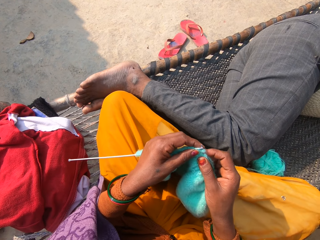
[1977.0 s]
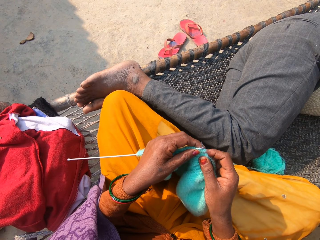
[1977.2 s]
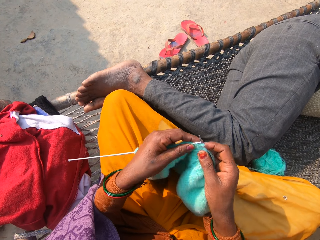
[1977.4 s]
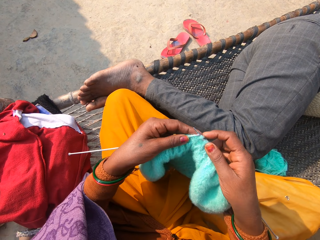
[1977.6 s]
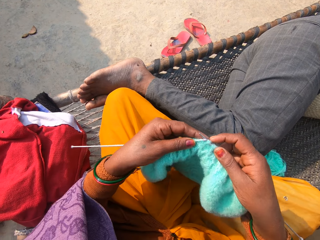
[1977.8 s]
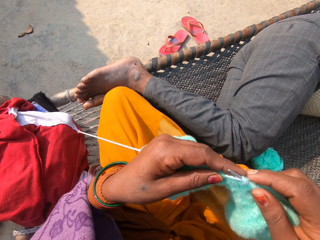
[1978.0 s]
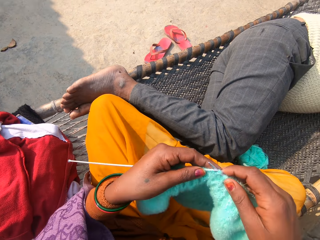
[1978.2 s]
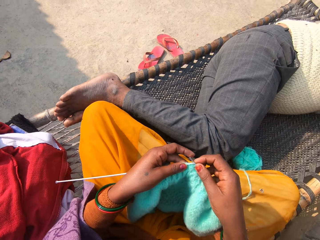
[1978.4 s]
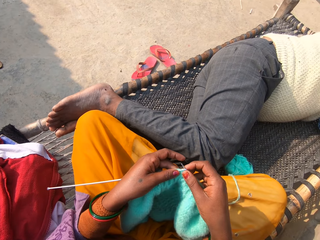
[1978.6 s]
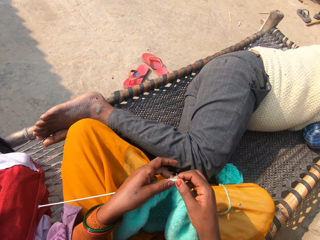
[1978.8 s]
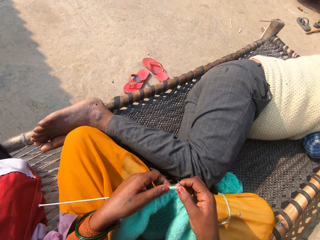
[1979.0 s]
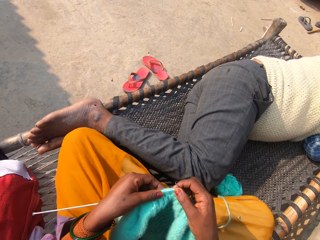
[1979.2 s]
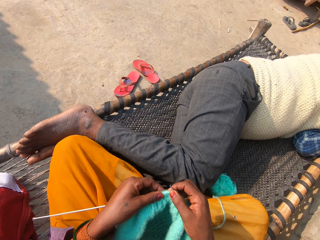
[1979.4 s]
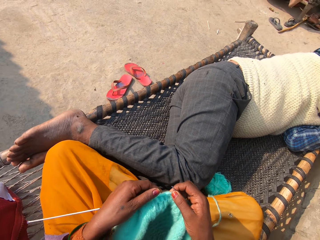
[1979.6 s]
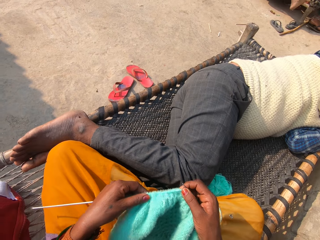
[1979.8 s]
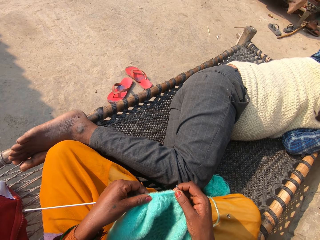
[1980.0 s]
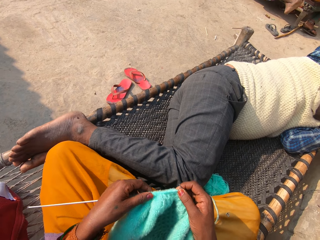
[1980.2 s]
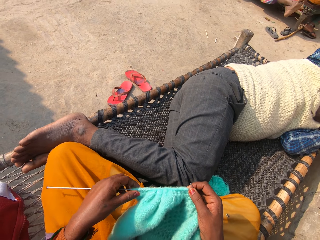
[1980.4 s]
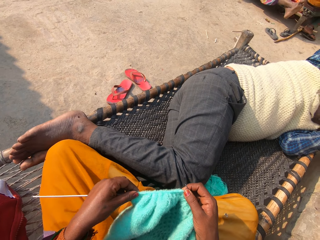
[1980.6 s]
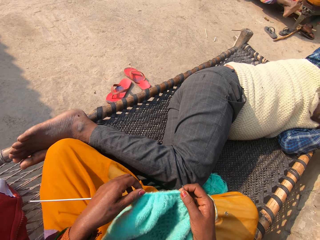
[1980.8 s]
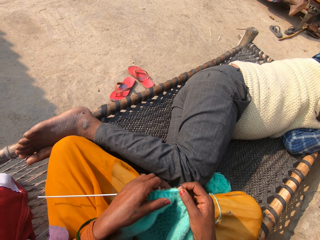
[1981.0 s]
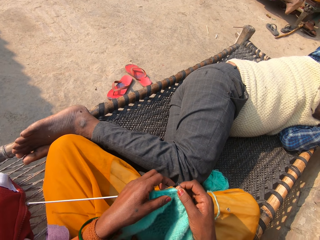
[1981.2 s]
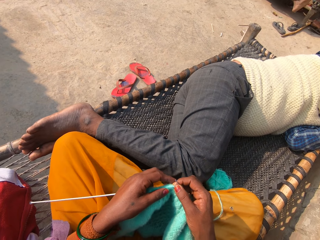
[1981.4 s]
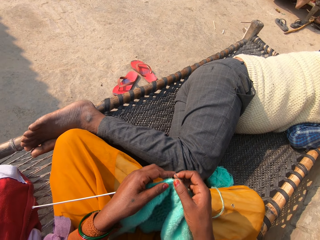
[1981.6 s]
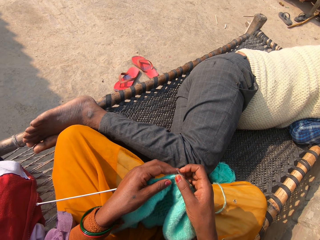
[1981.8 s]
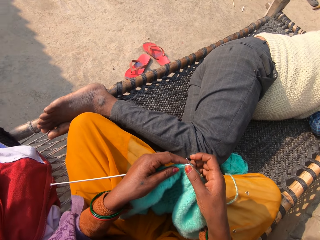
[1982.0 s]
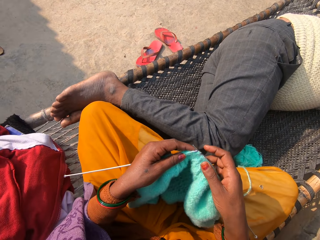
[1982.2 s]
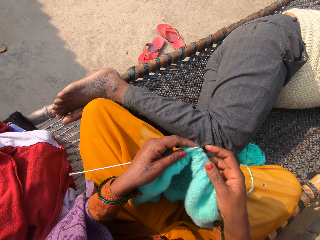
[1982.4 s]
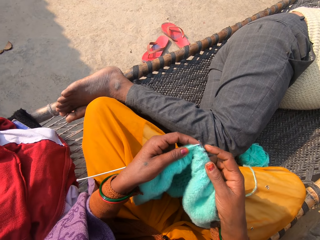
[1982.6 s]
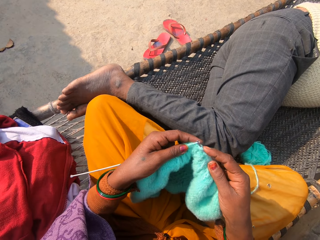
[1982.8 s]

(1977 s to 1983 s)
The camera wearer adjusts the fabric.

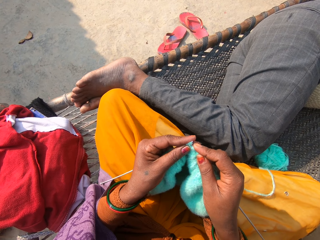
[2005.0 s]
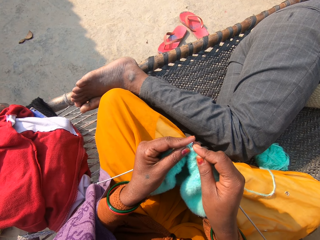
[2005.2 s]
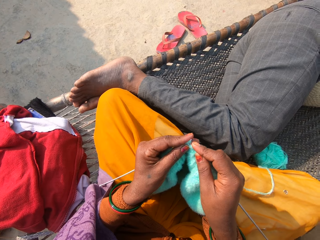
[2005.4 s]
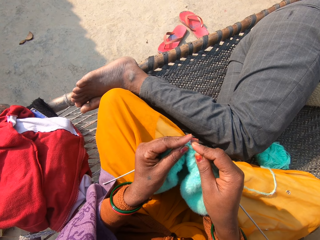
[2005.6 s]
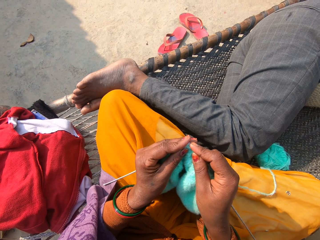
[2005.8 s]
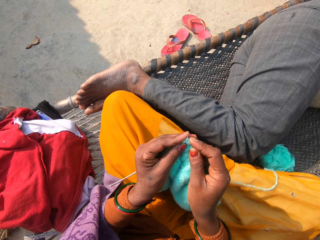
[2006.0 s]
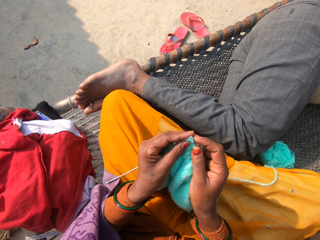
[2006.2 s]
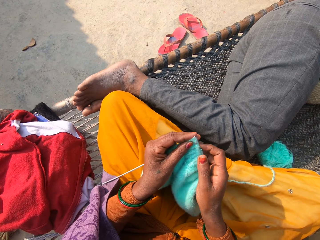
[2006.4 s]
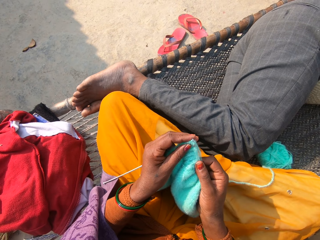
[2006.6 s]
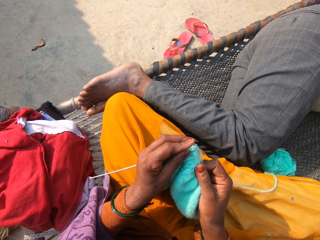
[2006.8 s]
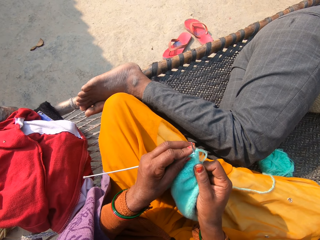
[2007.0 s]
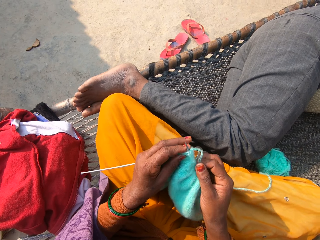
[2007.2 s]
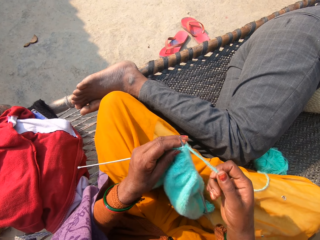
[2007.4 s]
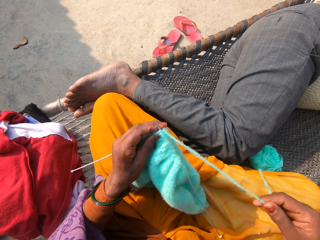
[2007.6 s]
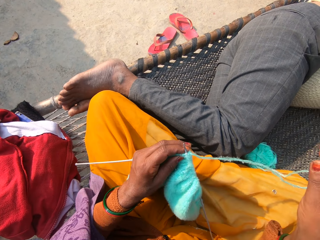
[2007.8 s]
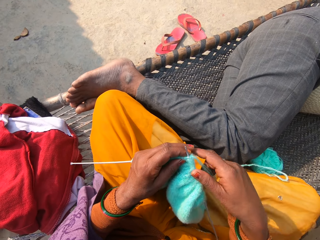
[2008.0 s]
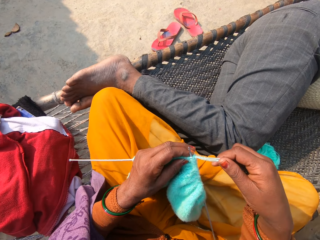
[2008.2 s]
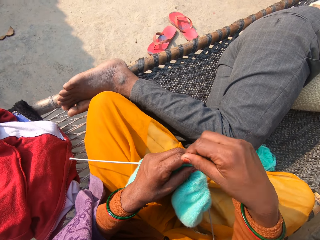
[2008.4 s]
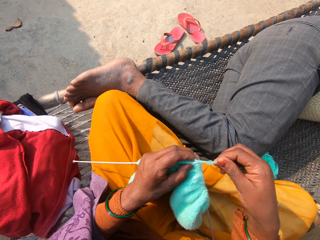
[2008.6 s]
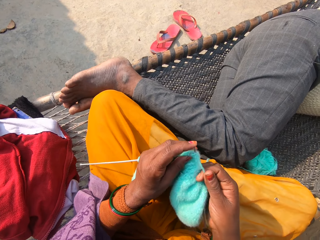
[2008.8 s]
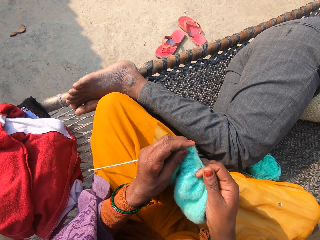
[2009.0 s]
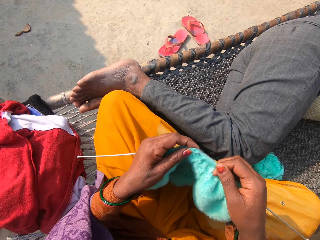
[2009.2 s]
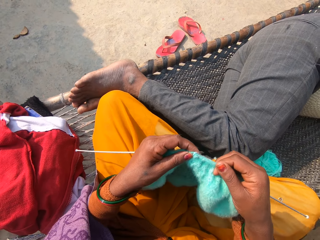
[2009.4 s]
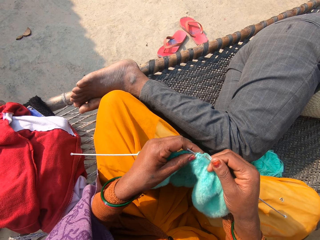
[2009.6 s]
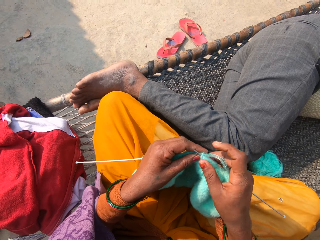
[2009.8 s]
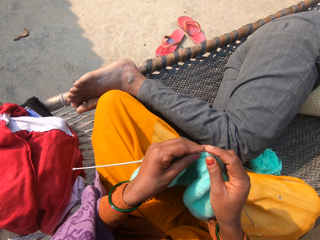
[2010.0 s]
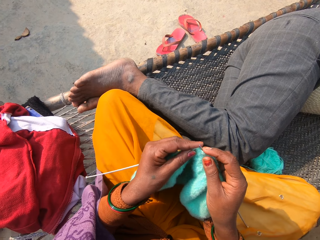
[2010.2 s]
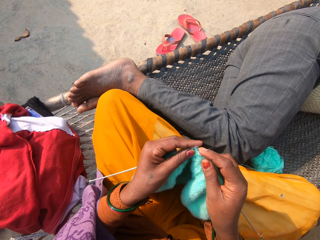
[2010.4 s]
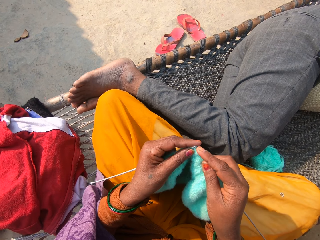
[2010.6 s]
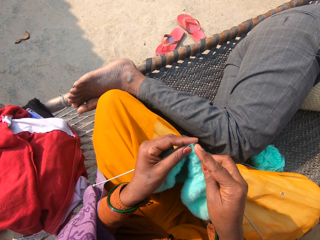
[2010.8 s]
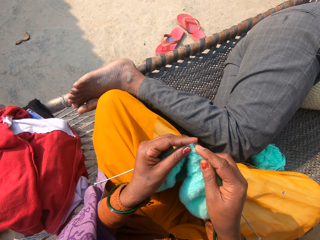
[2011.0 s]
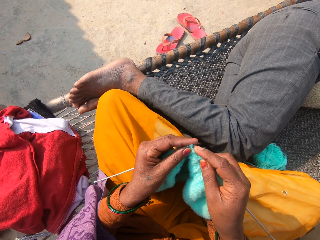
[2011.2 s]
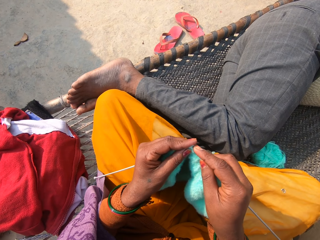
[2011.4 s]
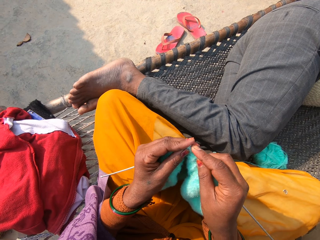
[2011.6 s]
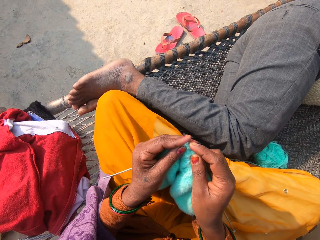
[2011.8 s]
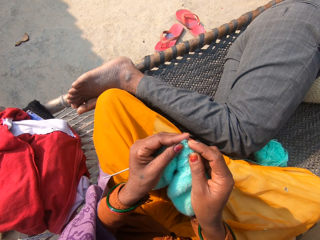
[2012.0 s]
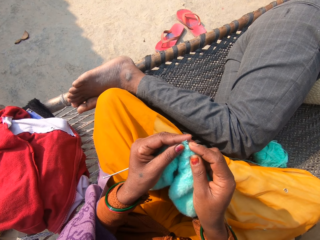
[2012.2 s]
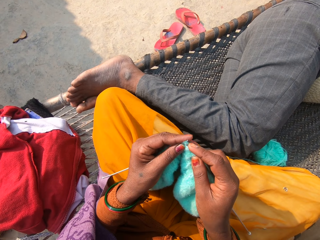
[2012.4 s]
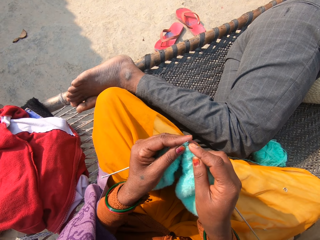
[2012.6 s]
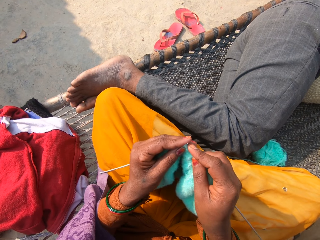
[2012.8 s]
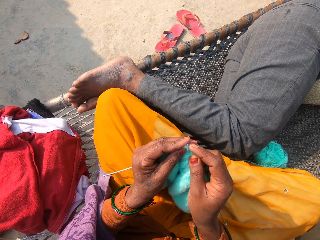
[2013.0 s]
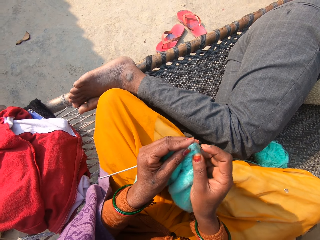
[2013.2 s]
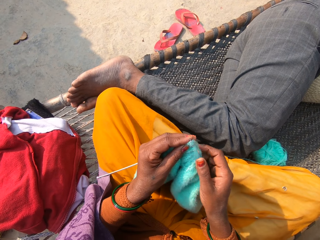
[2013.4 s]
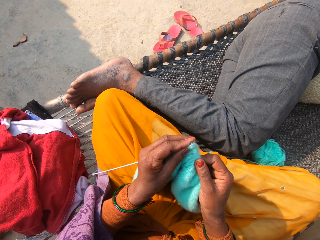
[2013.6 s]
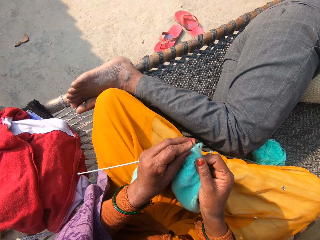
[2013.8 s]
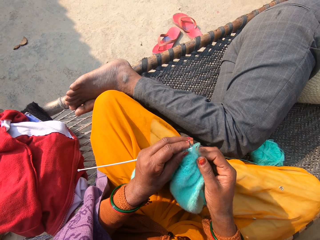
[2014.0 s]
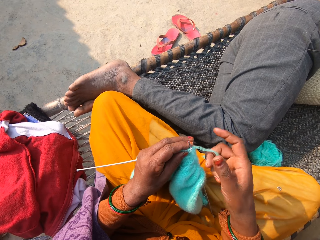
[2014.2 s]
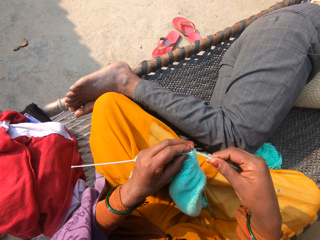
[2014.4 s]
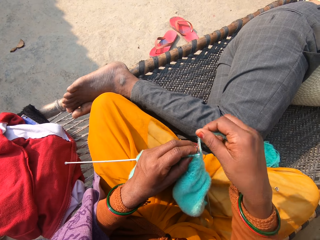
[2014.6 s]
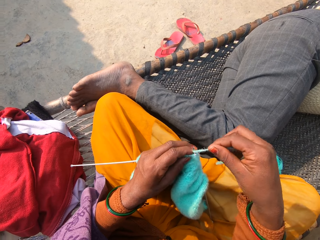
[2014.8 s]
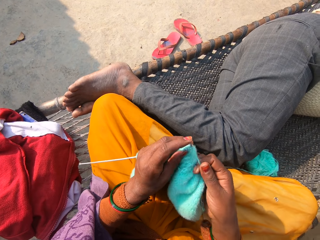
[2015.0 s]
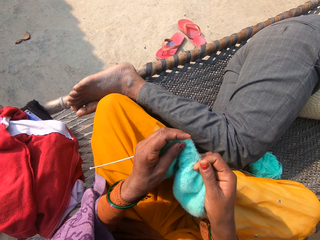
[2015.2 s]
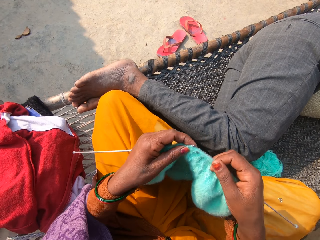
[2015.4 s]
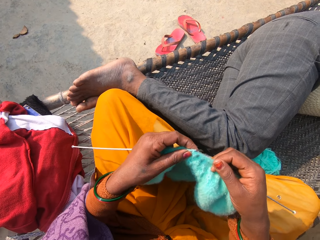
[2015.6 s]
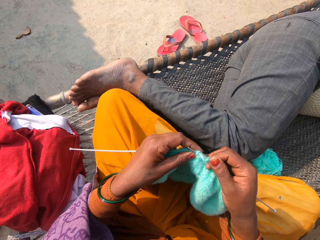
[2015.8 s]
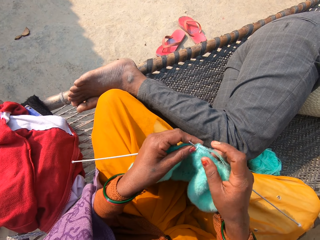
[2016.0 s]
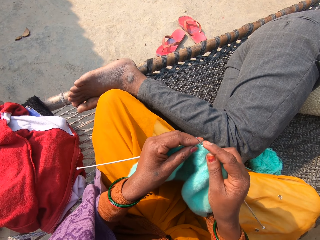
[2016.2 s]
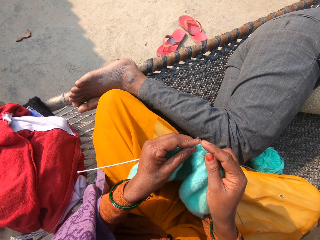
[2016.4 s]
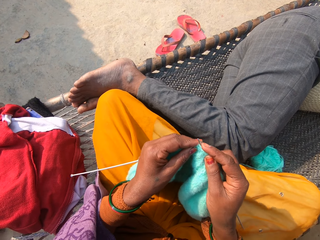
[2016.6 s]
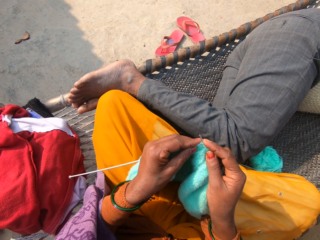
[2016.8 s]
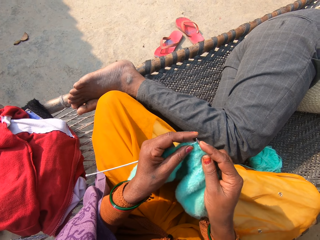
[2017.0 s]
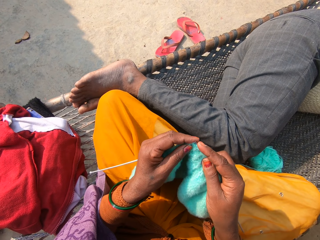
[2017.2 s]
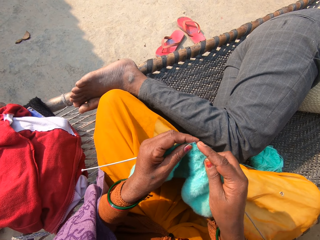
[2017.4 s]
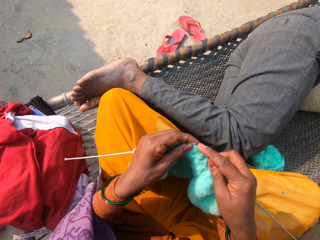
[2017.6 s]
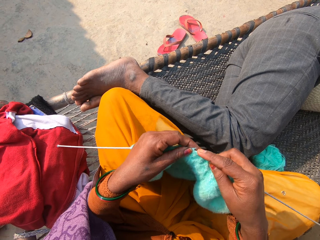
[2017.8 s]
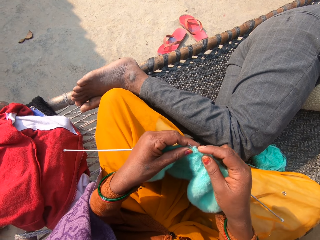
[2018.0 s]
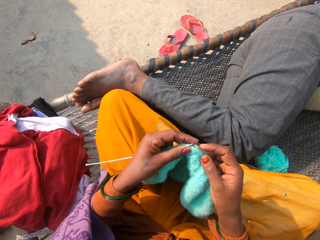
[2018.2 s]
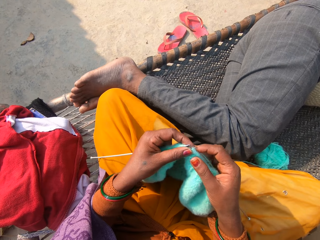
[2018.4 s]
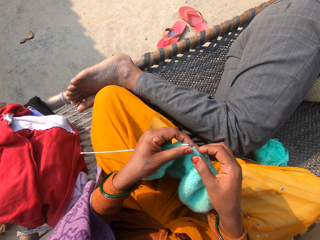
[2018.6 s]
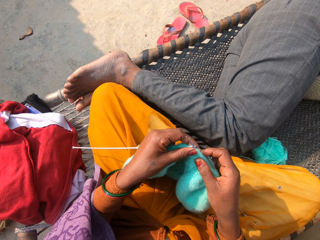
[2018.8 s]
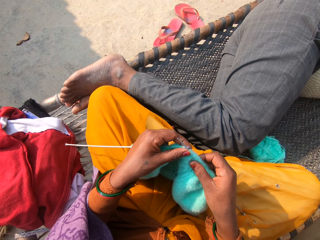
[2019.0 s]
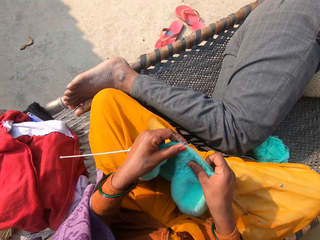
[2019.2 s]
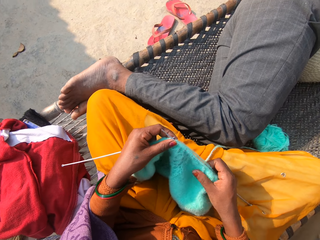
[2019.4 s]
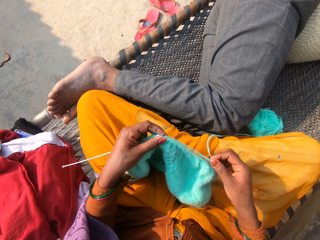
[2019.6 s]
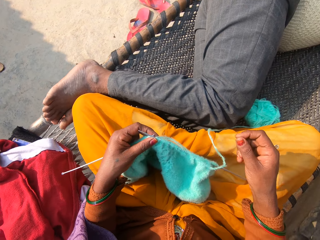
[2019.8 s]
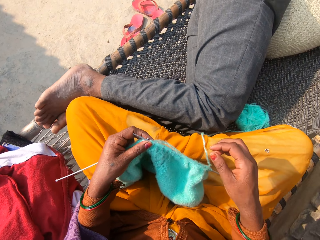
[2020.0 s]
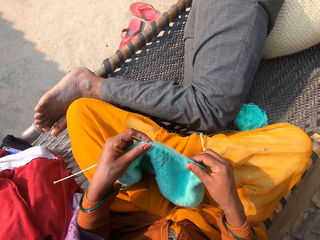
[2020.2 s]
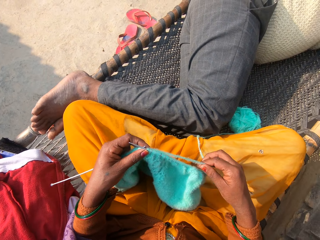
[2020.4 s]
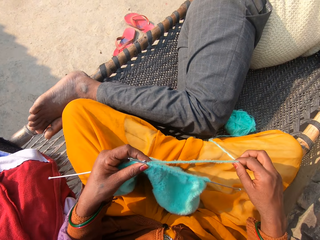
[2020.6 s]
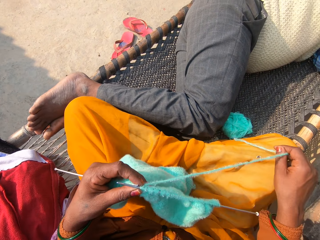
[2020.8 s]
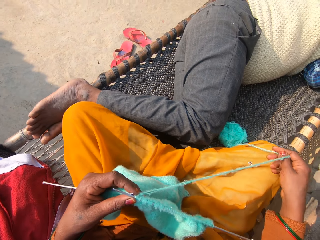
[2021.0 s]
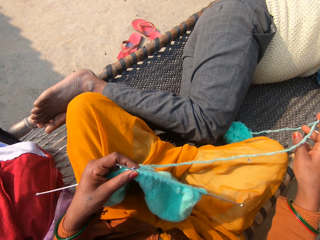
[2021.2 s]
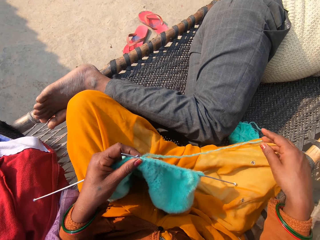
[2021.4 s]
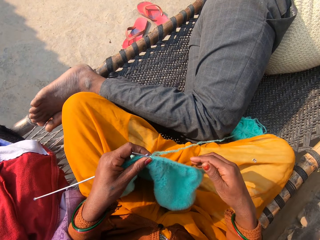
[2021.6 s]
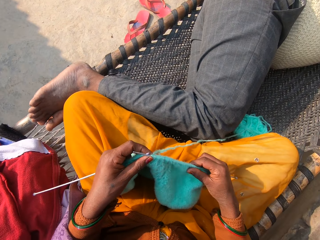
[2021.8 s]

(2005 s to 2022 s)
The camera wearer spreads the thread. They spread the thread again.
